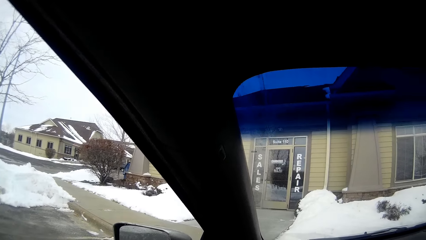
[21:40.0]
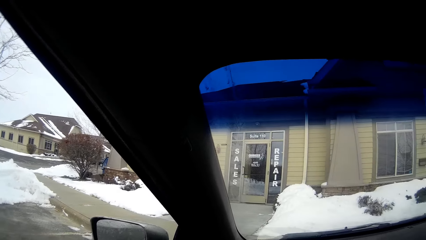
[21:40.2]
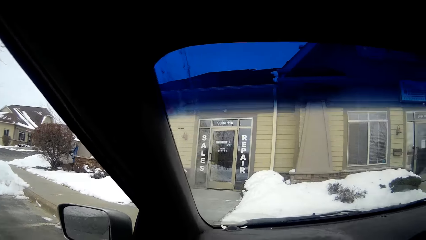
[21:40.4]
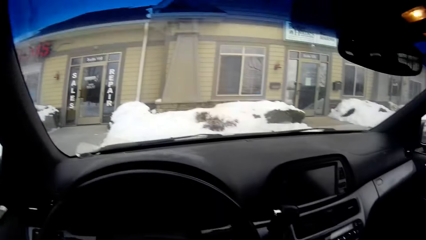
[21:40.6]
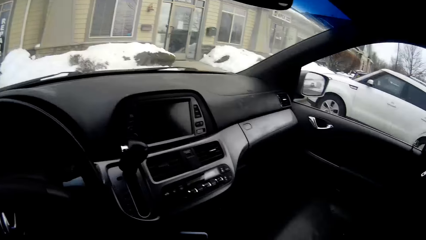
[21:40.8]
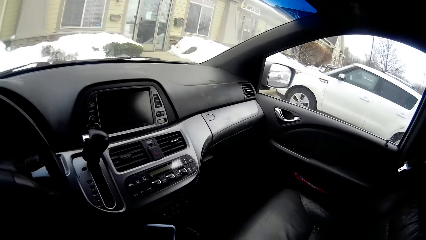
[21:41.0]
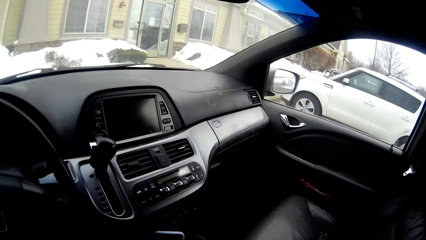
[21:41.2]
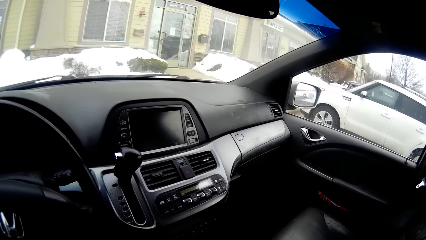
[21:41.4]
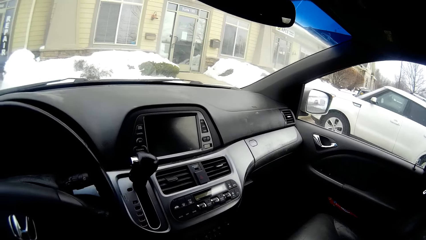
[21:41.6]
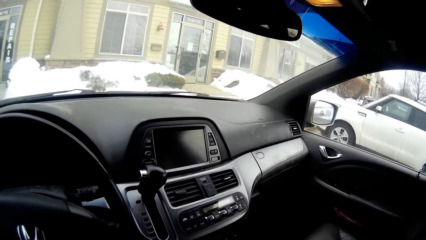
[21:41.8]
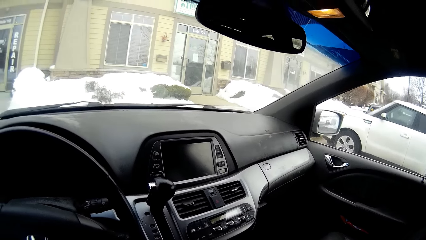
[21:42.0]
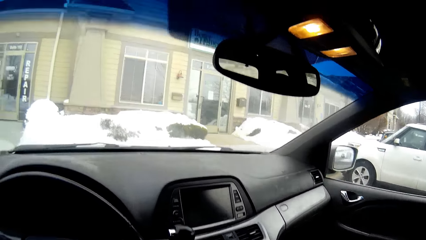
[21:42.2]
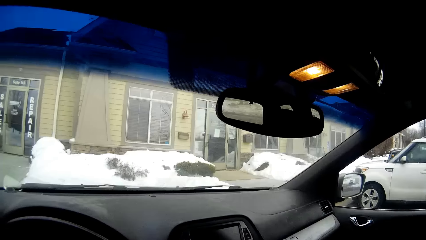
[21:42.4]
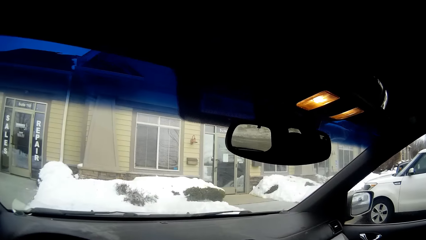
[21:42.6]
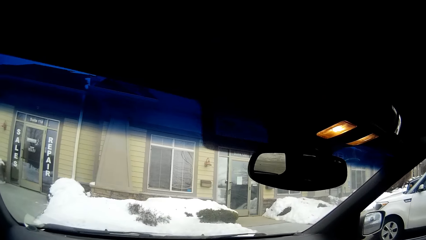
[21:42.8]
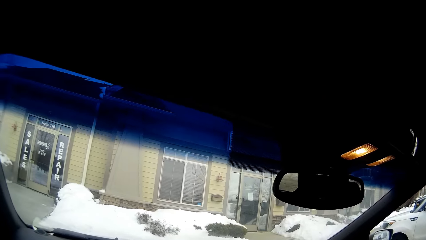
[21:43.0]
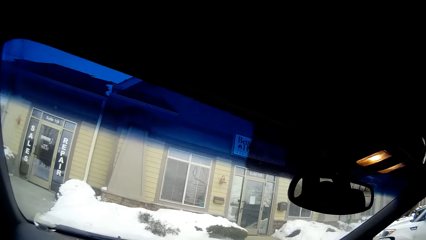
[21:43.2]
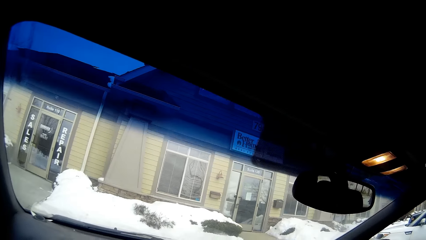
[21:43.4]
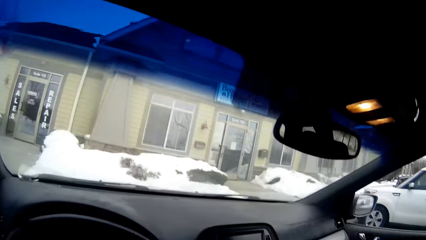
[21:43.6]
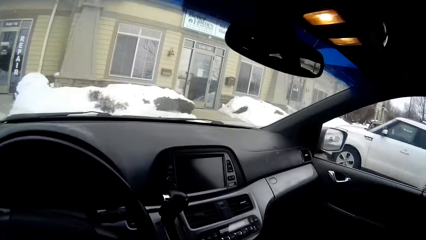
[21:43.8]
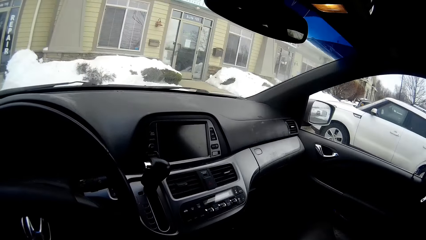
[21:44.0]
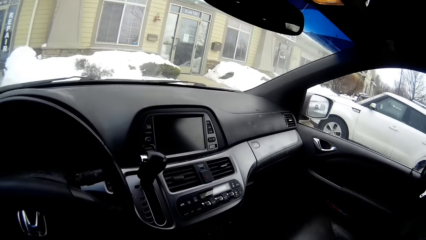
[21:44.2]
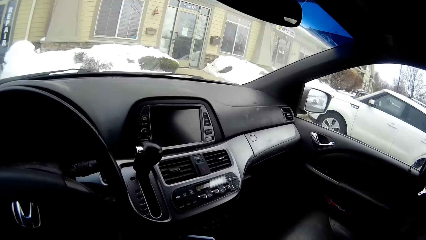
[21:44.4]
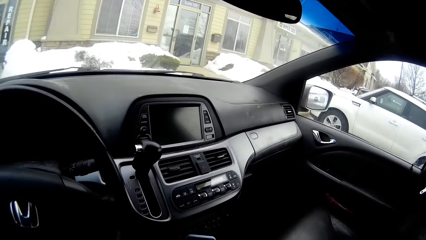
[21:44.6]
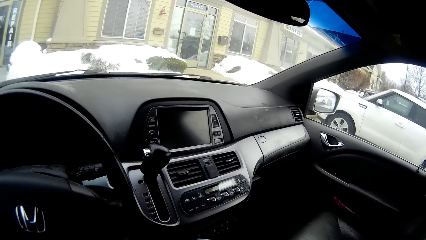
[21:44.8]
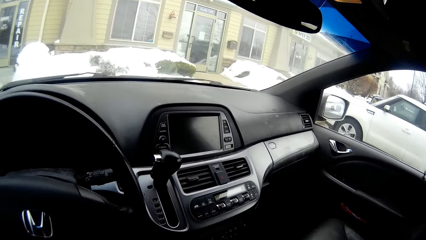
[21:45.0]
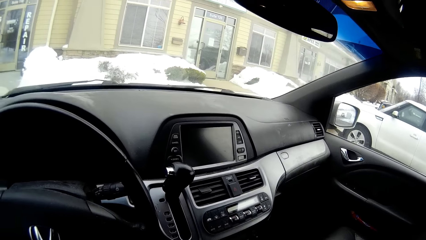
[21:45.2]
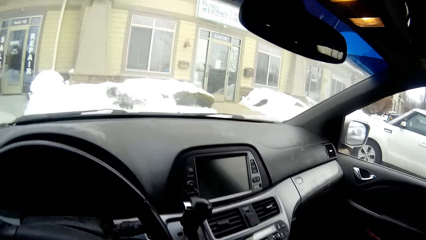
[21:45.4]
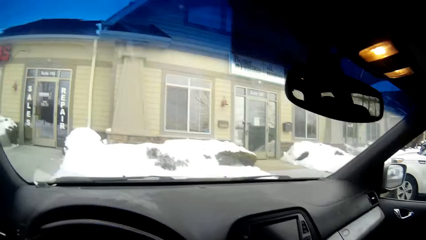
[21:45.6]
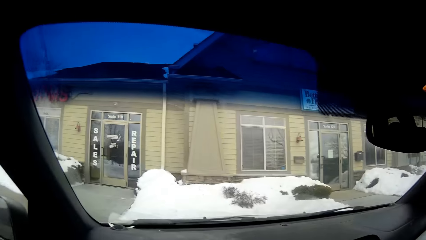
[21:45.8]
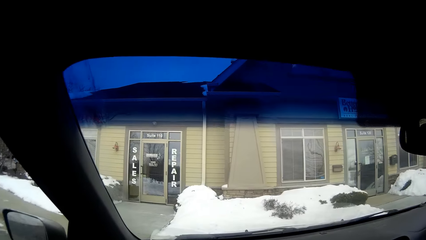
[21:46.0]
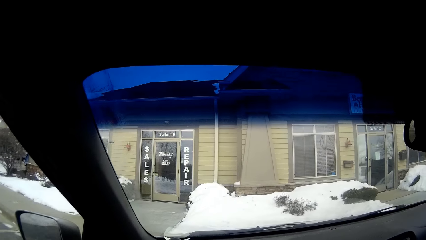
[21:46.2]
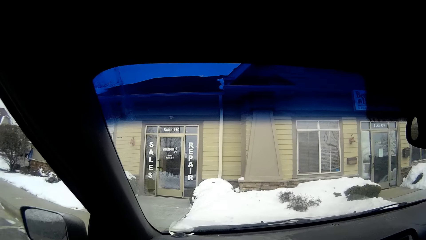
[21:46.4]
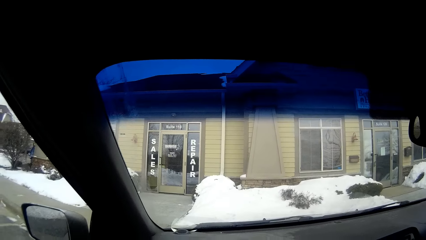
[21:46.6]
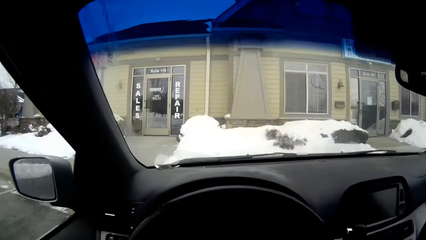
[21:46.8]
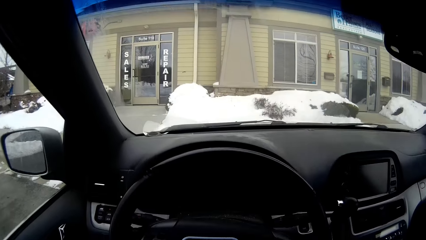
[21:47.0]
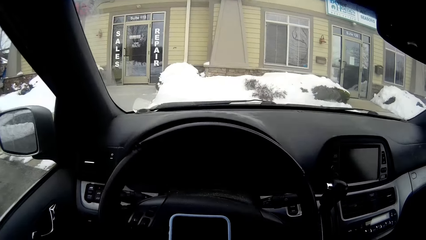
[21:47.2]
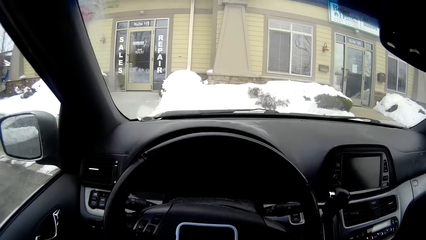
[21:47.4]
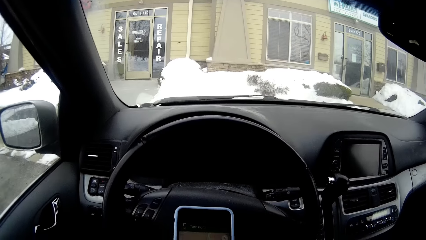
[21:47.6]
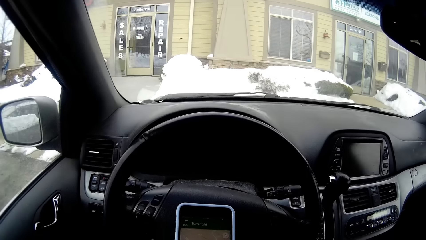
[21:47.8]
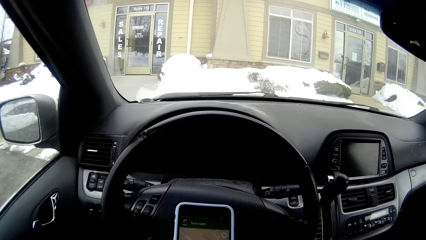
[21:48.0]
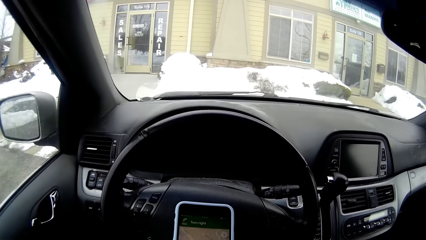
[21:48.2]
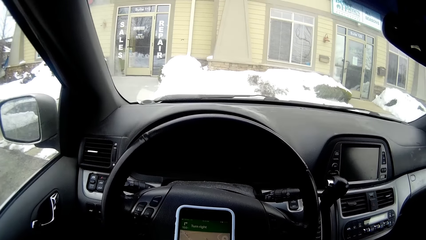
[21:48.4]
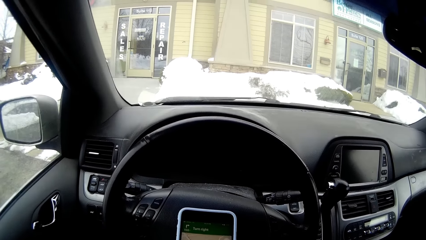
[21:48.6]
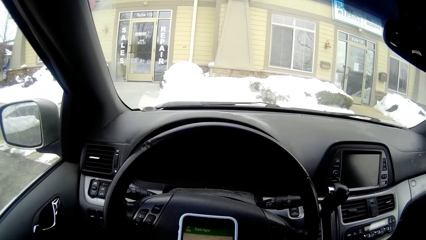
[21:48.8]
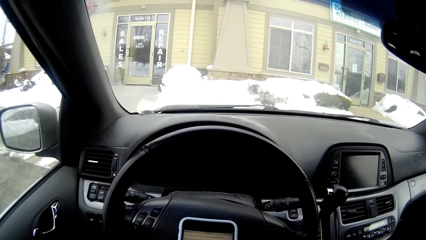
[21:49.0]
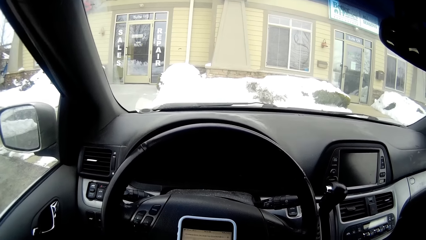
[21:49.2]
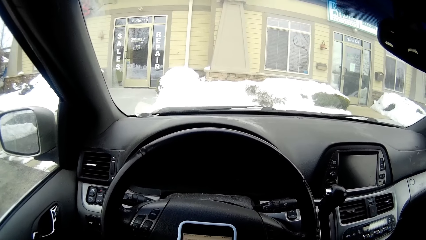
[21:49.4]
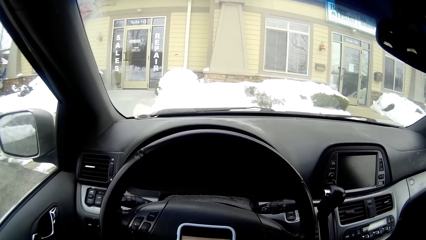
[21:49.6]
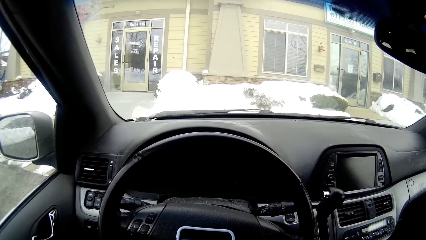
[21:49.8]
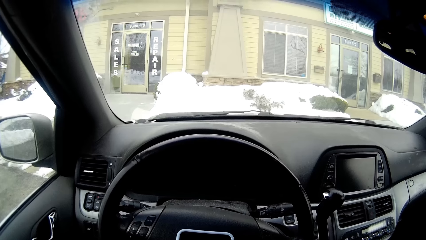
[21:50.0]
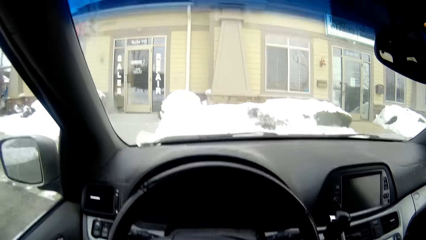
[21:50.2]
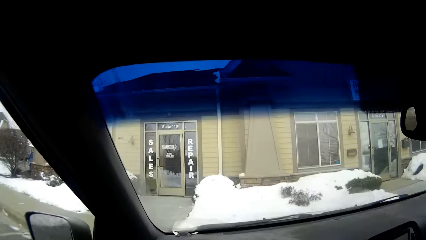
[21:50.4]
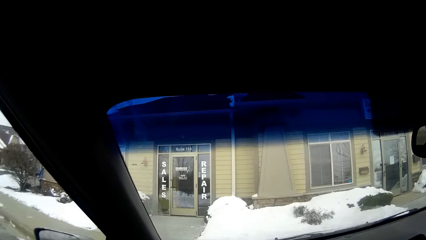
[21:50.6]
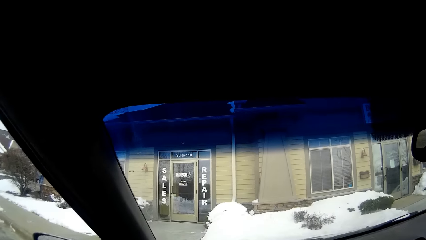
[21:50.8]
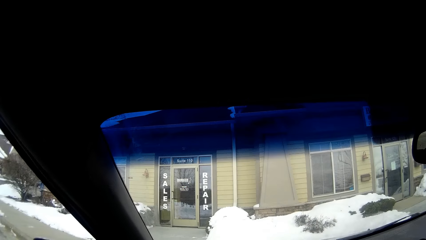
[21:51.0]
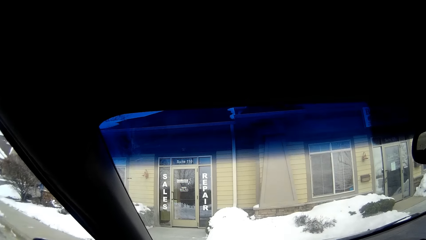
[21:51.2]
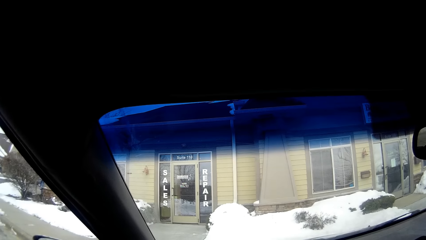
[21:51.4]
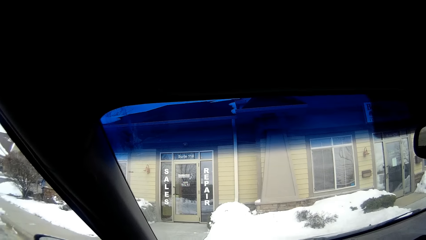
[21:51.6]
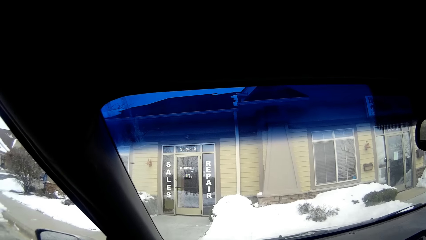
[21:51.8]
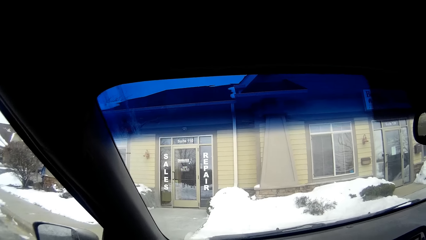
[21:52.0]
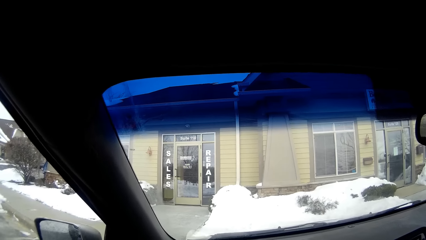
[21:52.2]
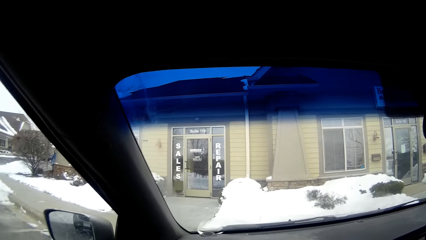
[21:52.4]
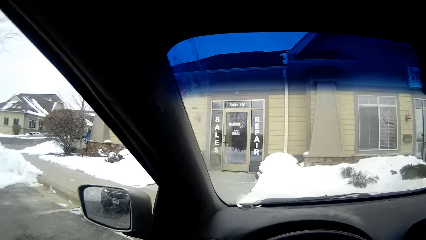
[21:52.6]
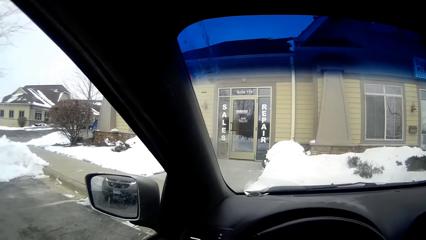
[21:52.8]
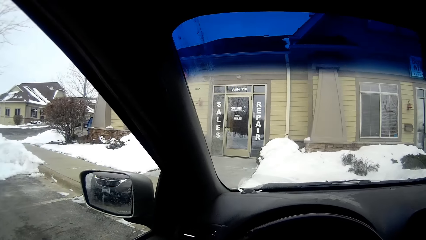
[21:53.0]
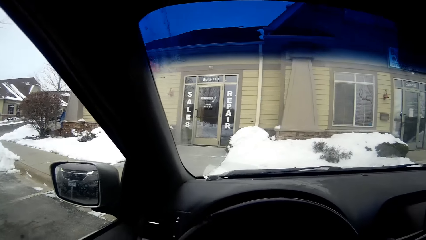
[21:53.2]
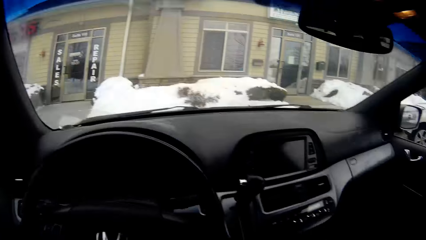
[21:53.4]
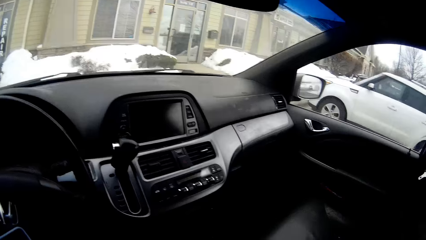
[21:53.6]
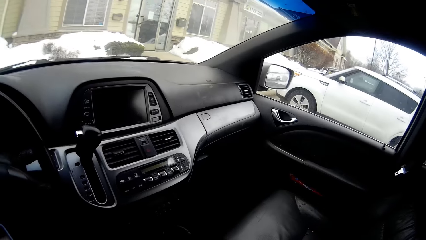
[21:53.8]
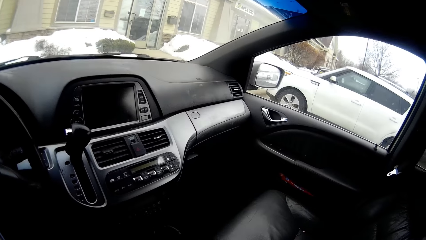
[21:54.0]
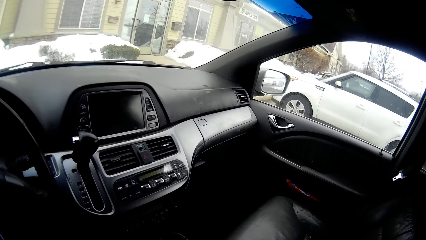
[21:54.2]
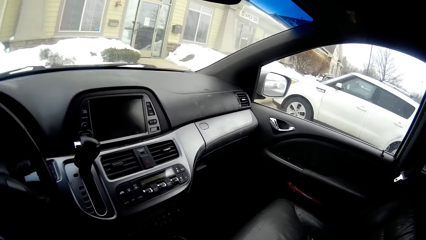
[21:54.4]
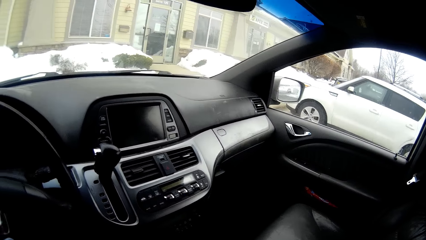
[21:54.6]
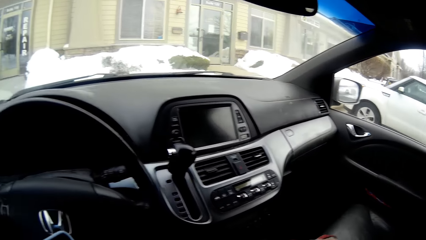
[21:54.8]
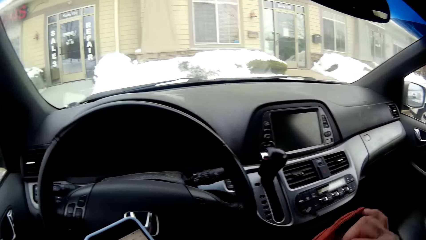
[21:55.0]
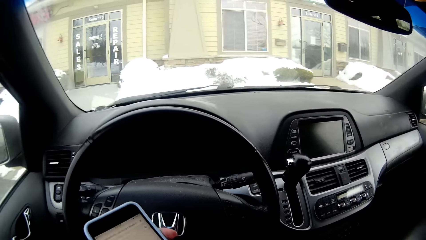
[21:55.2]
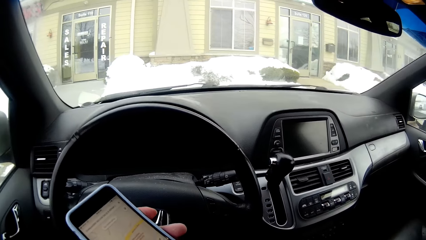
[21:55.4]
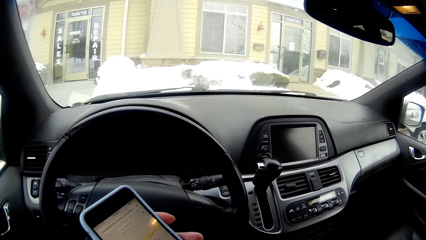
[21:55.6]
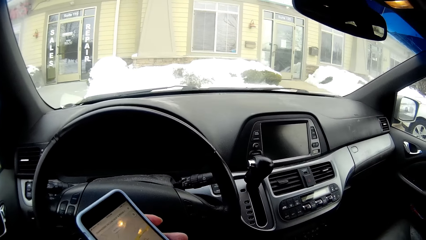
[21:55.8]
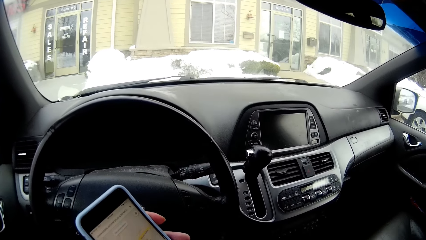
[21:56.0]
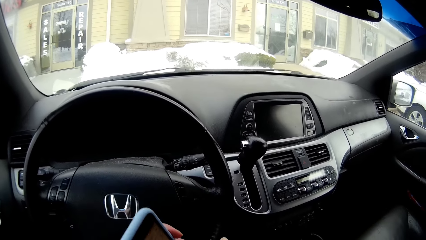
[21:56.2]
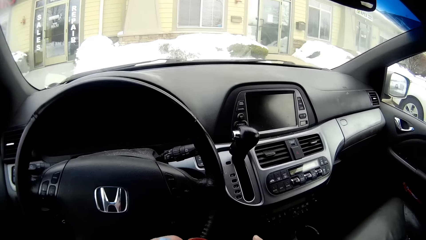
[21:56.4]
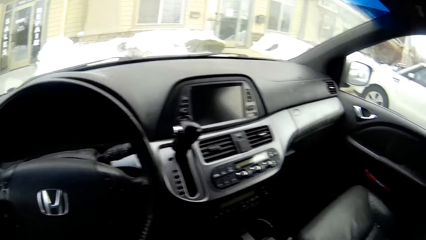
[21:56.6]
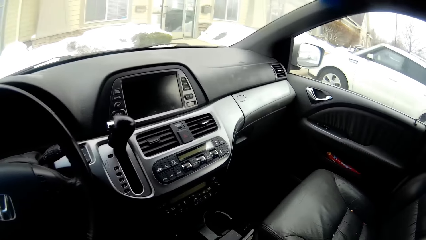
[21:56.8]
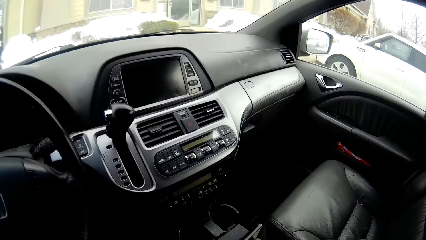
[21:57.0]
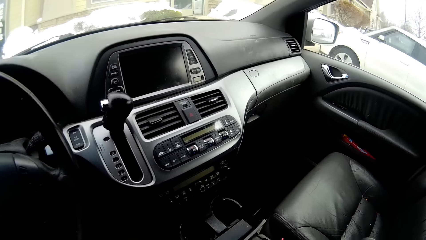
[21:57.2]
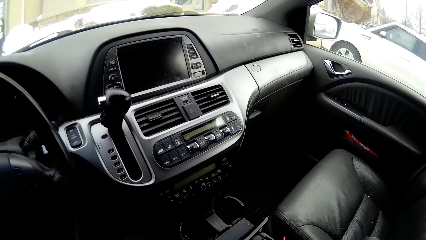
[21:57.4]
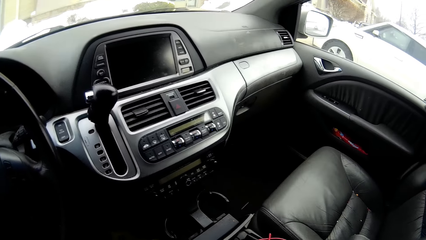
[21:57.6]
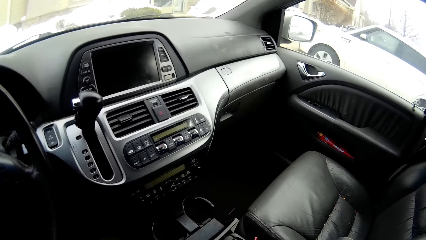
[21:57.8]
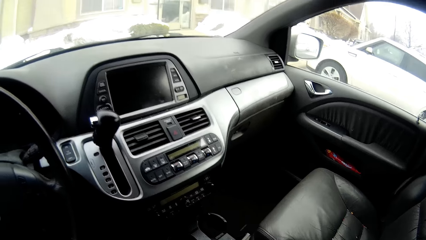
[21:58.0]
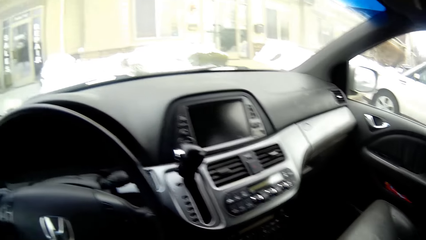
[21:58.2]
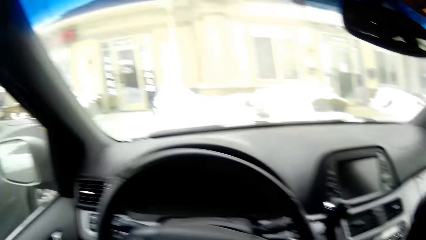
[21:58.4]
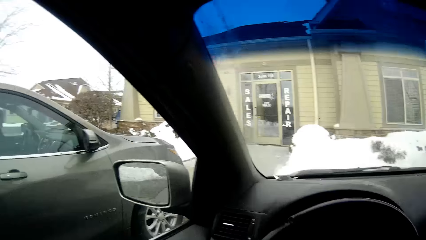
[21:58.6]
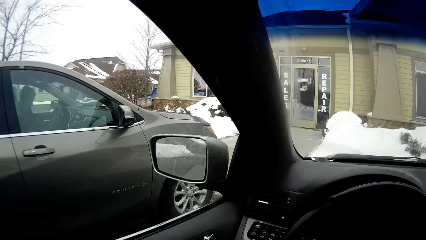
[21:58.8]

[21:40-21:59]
The camera wearer checks the phone. They look around. They hold up the phone. They look inside the car.
